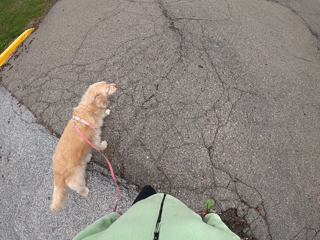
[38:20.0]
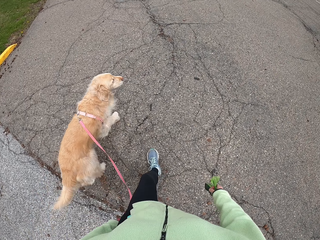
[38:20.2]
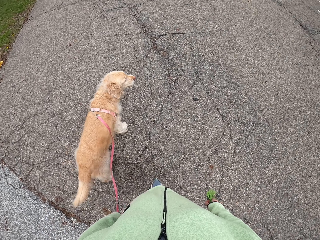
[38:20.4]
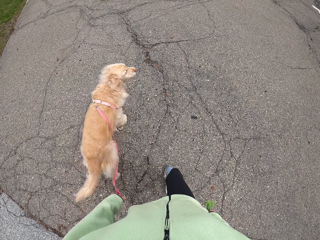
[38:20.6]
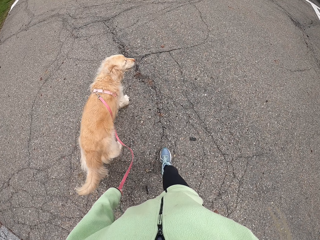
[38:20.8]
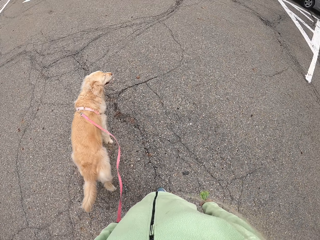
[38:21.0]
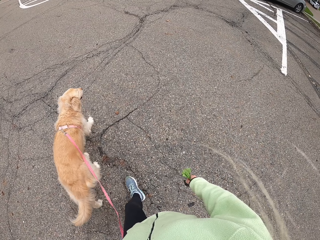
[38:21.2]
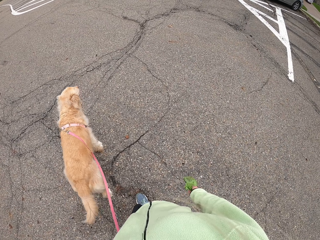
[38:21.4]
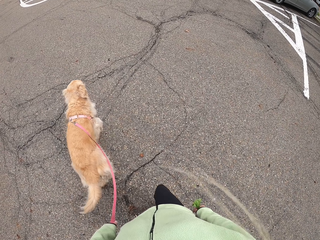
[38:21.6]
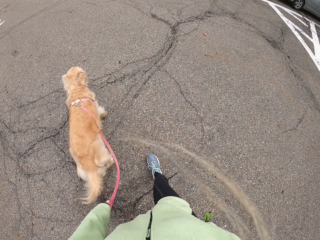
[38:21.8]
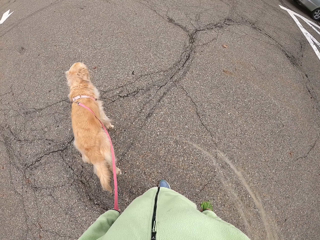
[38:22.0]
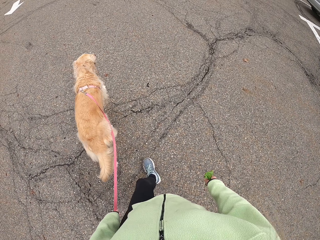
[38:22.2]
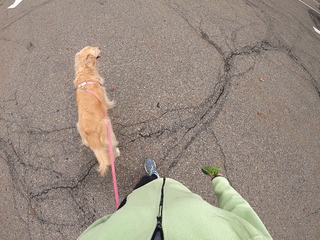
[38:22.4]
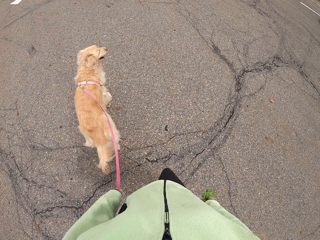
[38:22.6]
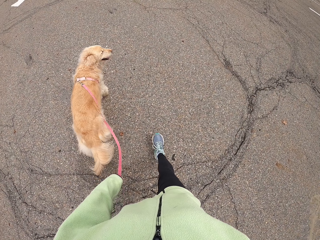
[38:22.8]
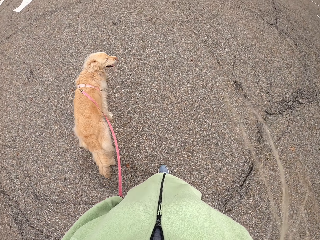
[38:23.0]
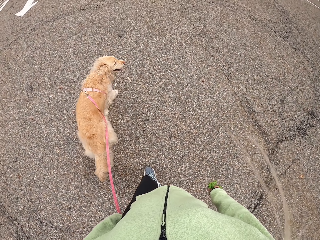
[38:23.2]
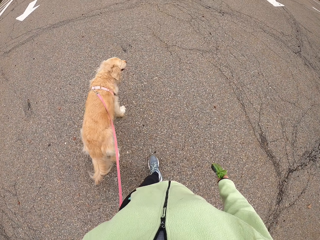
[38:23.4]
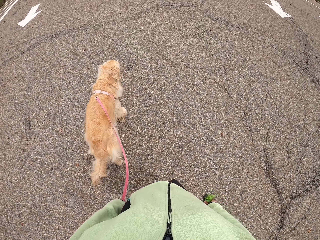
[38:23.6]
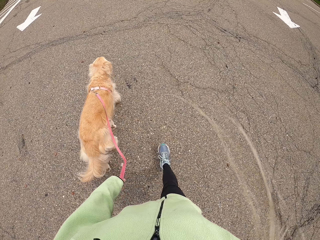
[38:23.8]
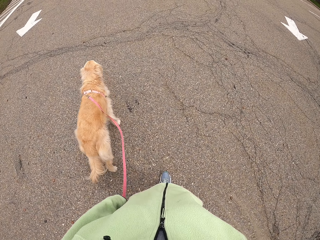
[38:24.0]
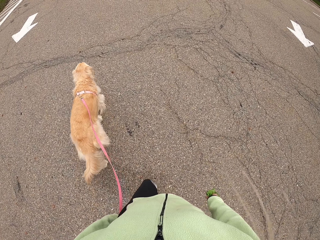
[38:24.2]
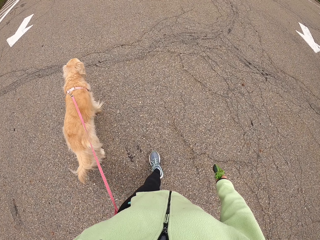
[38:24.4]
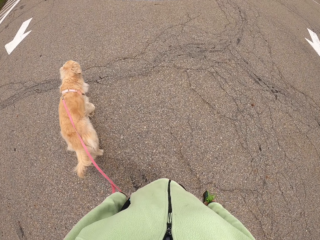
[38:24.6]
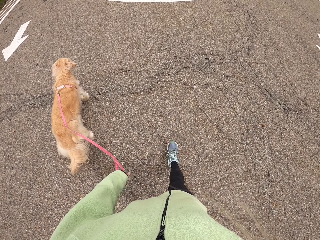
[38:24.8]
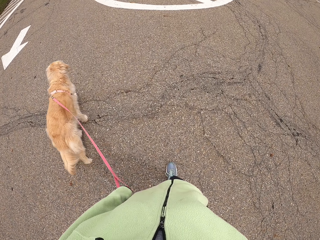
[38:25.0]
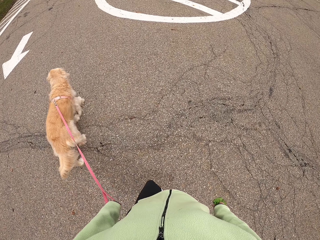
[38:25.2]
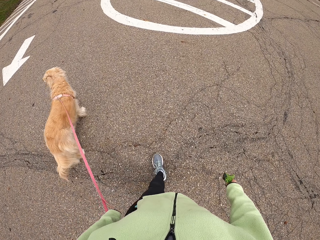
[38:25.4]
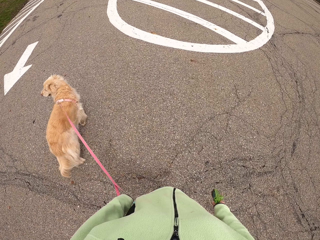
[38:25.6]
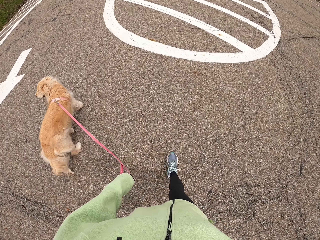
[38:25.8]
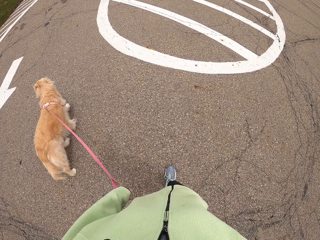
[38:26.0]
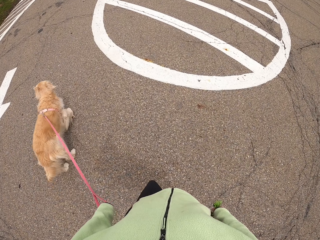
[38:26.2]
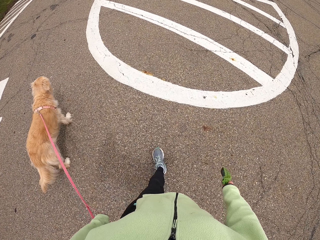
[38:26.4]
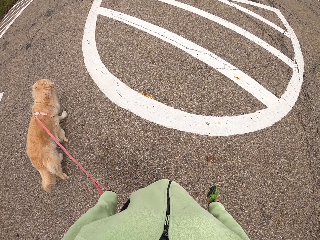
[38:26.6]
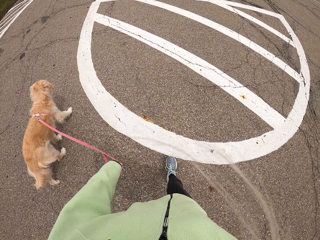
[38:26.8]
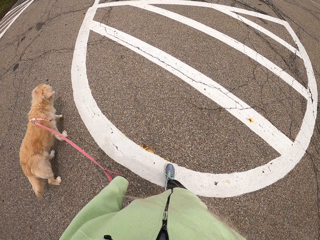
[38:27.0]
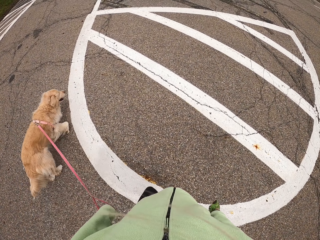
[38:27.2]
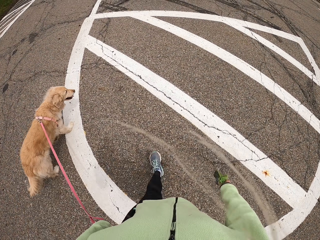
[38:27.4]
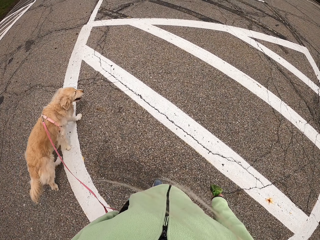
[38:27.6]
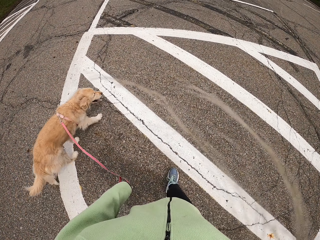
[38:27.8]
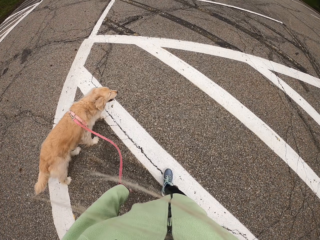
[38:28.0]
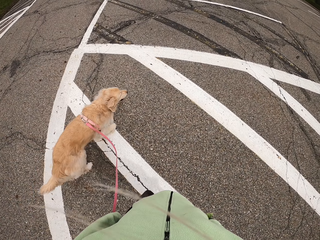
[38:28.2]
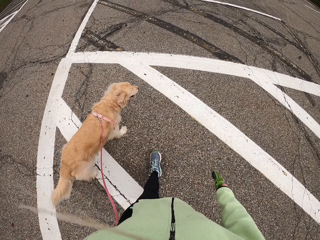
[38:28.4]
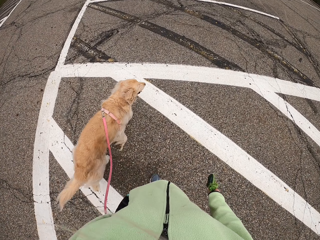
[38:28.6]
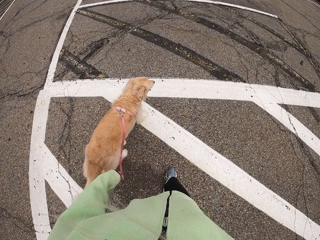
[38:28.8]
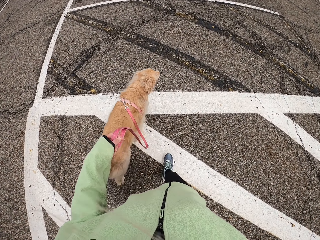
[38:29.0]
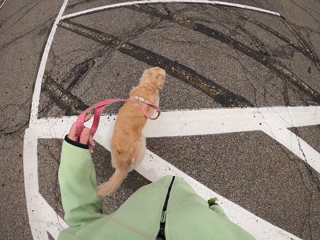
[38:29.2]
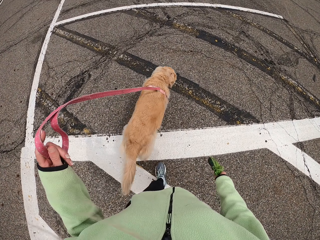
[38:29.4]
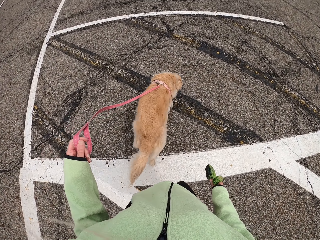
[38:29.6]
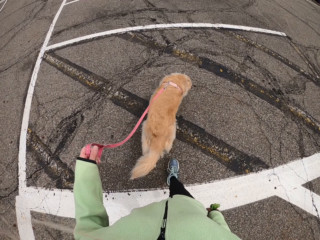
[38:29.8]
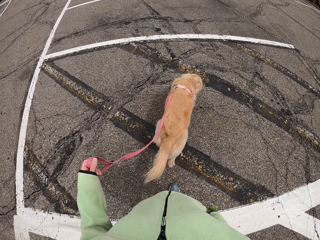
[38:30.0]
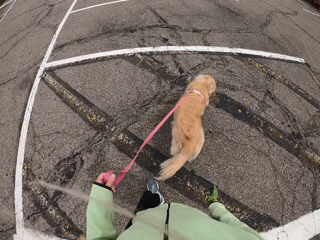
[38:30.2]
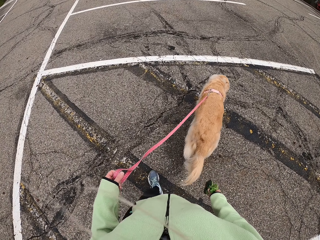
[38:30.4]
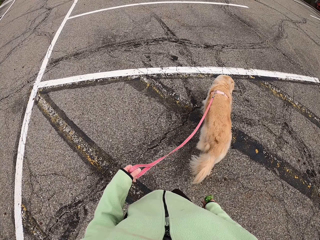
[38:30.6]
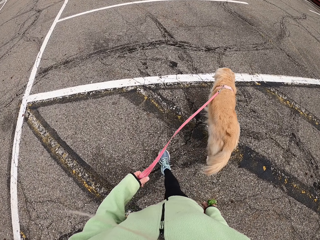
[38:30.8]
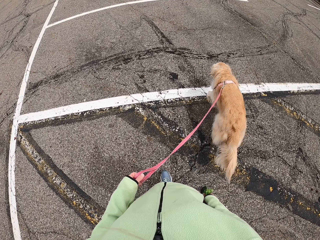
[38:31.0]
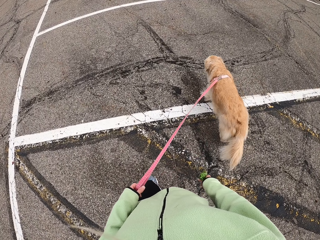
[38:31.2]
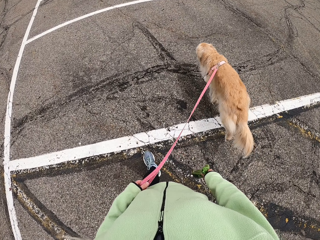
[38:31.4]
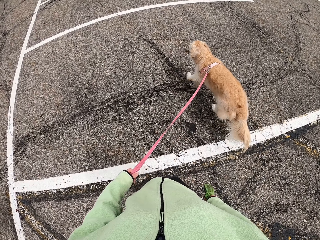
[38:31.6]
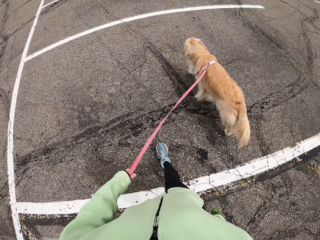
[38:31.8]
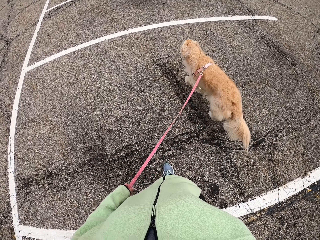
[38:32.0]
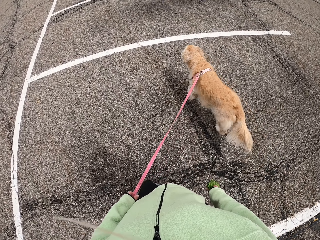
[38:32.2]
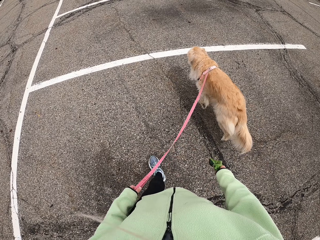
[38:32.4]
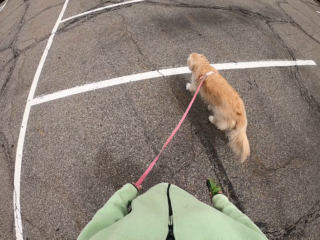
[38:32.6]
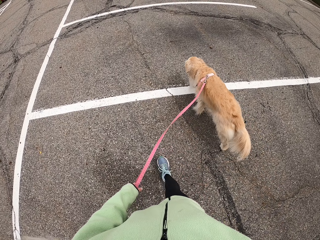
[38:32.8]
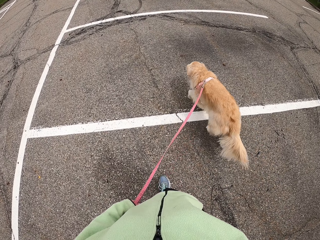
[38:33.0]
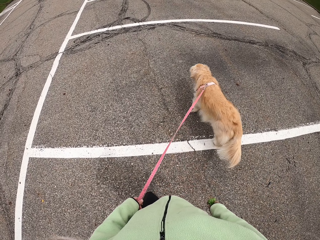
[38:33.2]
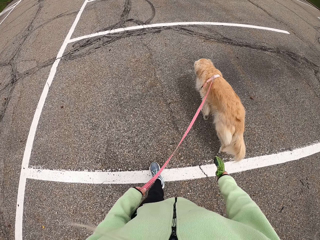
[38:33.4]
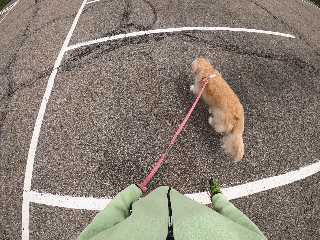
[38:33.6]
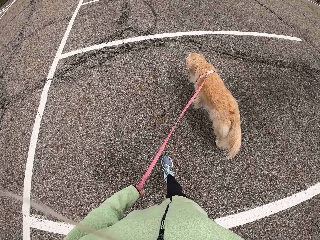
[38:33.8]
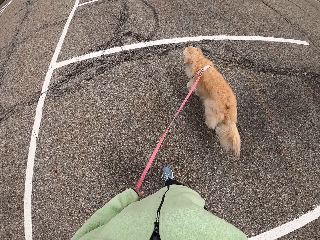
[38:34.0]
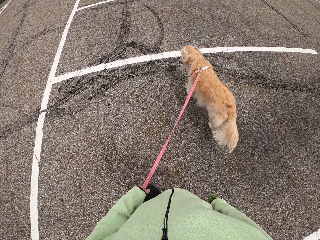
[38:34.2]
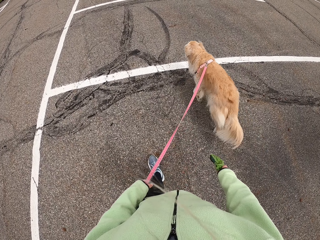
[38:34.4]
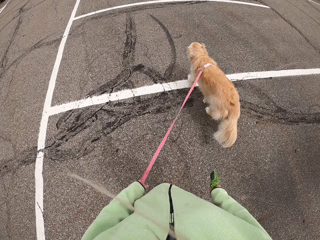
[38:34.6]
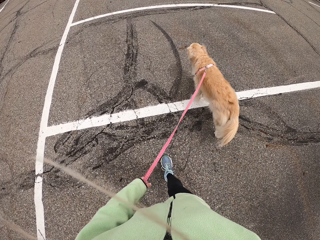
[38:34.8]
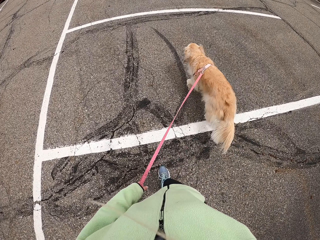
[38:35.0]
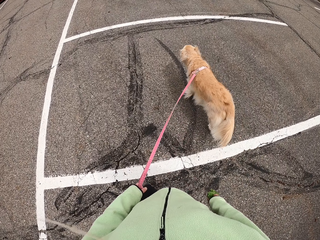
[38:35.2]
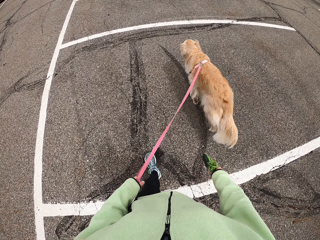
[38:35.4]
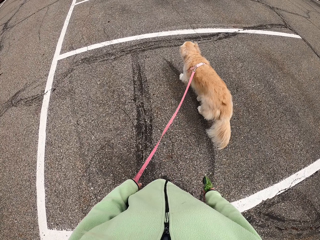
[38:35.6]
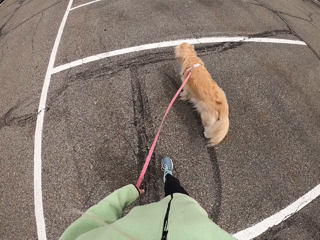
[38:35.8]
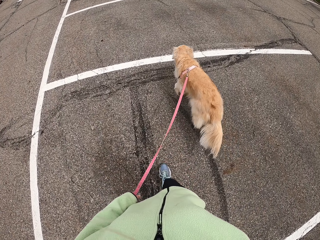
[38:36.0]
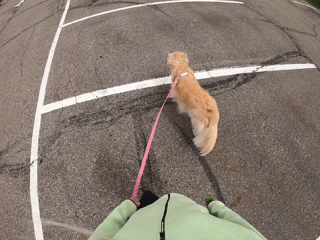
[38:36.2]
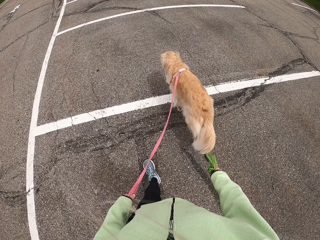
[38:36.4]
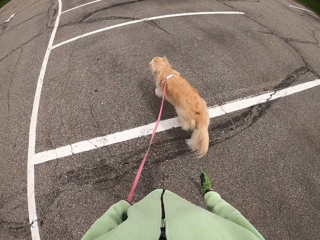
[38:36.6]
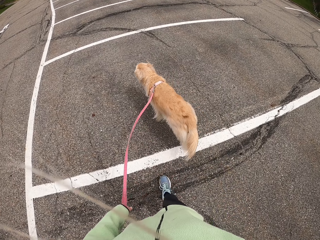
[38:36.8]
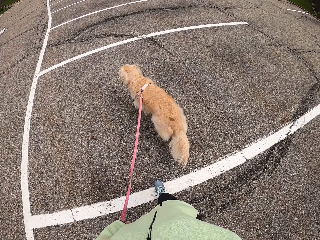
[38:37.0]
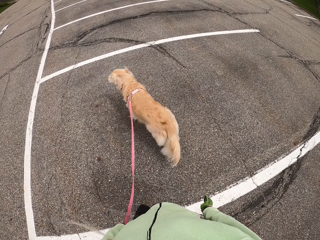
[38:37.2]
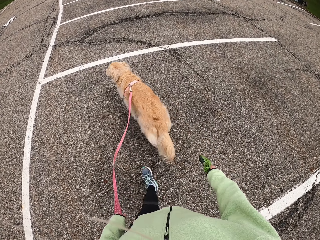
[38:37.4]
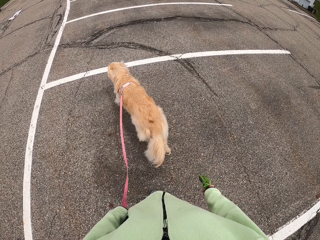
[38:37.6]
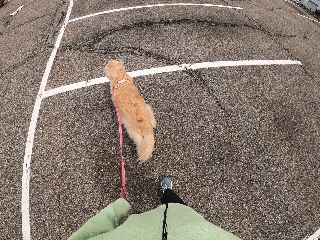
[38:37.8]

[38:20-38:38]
The camera wearer walks around. They lift the dog leash. They walk around.

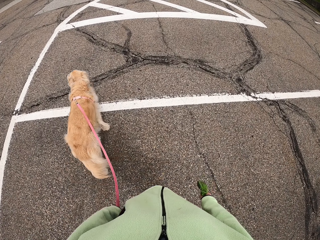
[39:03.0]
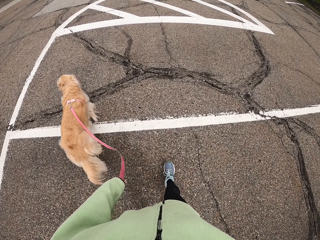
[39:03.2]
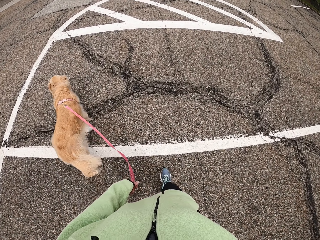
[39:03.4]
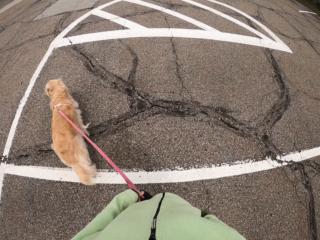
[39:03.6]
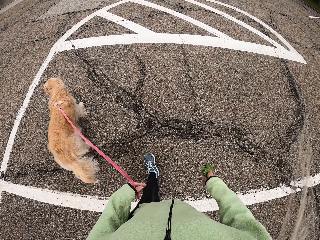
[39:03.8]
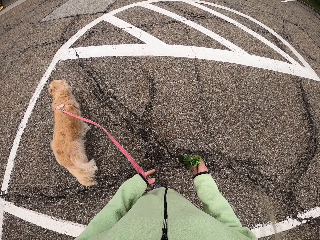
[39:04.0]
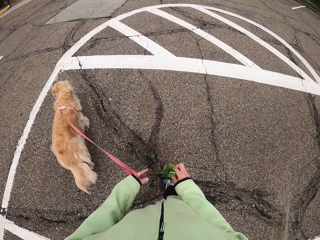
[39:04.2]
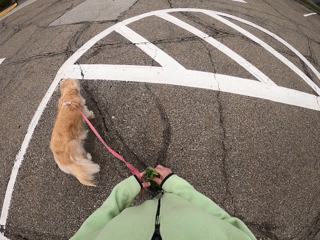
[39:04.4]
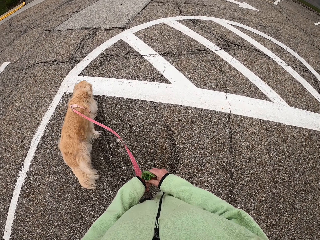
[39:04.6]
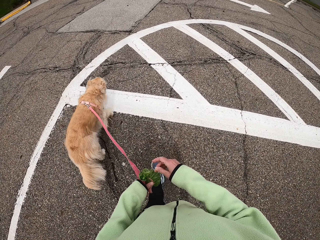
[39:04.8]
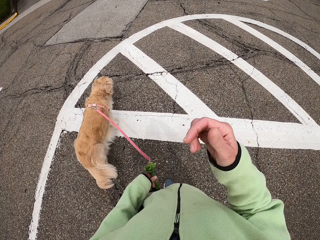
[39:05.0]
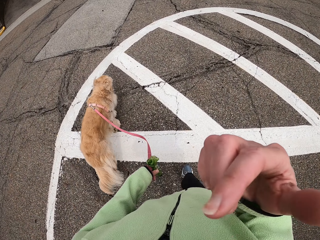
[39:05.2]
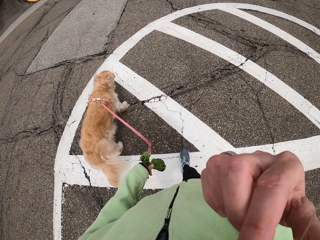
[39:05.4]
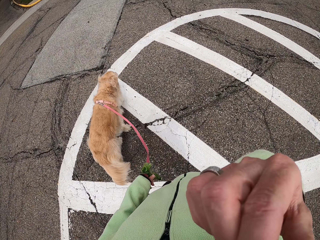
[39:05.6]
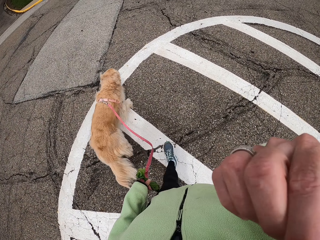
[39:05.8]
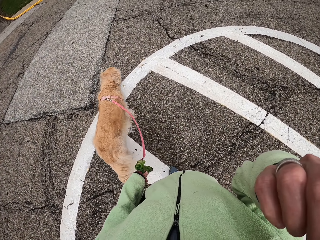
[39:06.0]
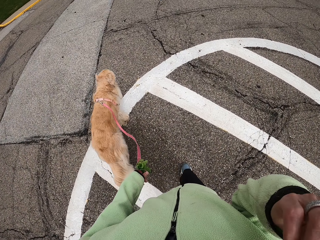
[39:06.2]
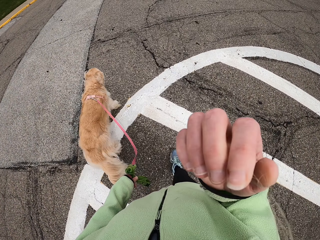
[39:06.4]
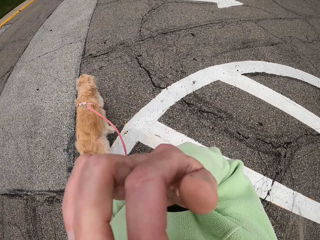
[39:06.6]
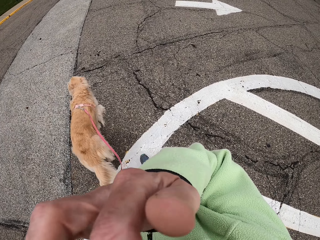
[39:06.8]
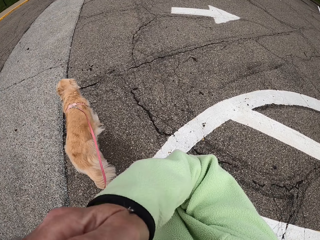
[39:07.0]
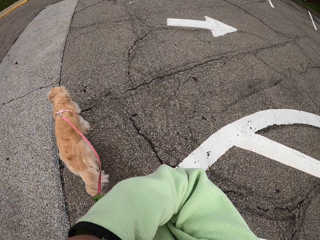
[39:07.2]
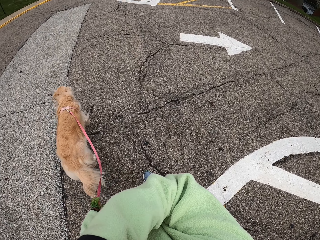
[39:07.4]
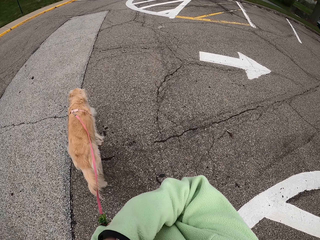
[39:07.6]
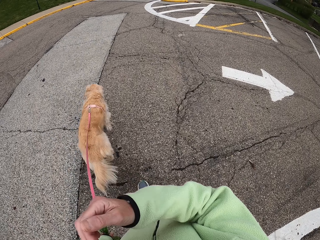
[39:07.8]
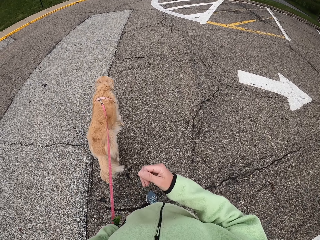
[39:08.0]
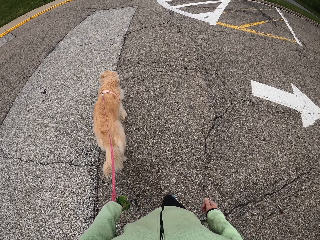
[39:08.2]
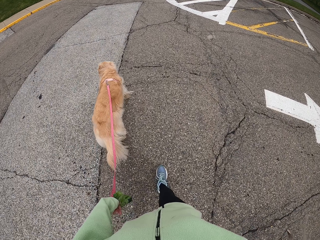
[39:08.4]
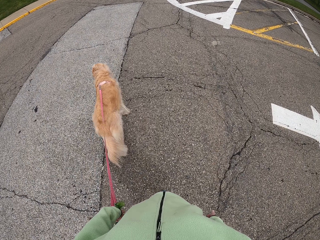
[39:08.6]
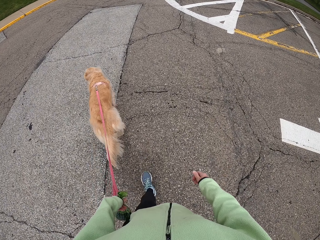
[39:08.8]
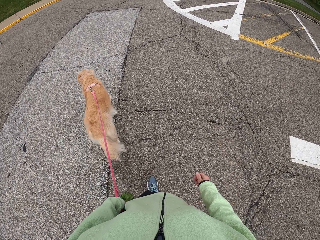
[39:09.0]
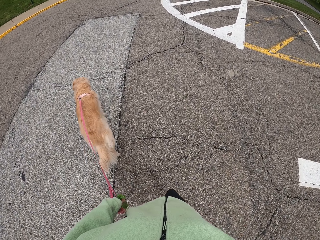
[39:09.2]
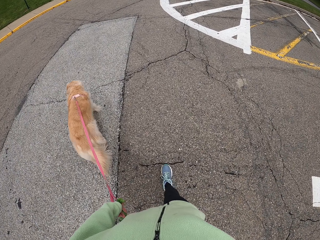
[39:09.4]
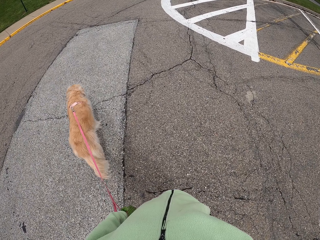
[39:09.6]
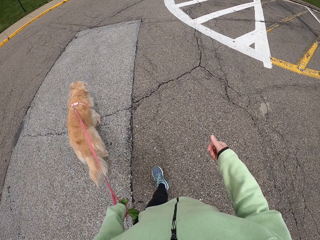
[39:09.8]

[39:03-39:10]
The camera wearer holds something on the other hand. She raises her hand. She drops her hand. She walks around.
